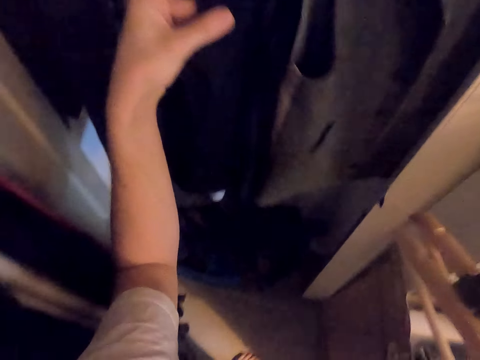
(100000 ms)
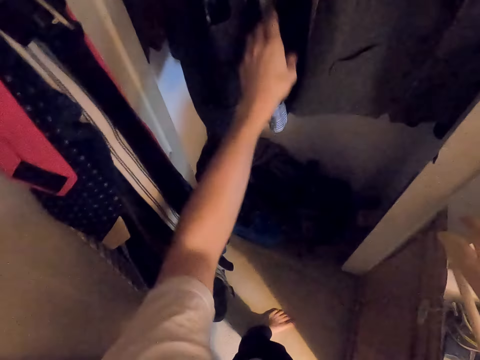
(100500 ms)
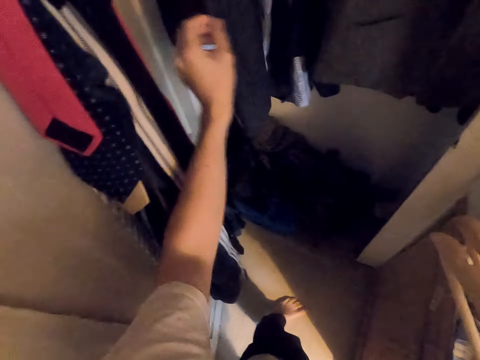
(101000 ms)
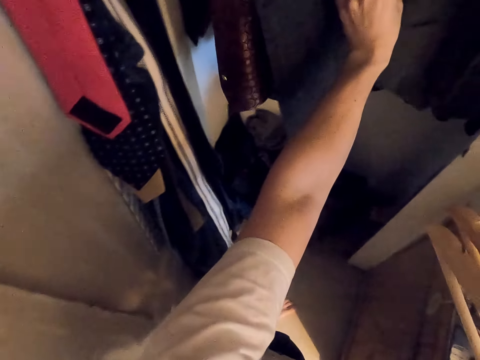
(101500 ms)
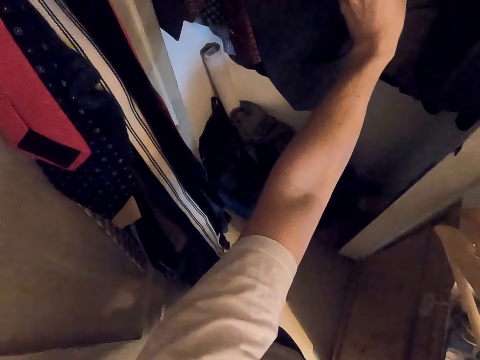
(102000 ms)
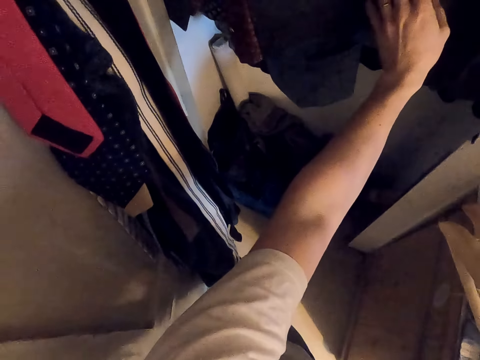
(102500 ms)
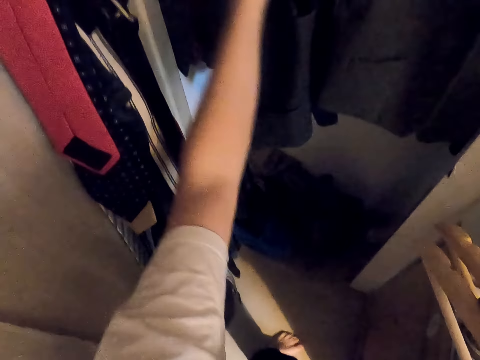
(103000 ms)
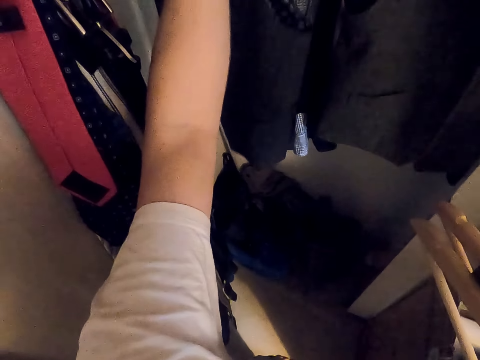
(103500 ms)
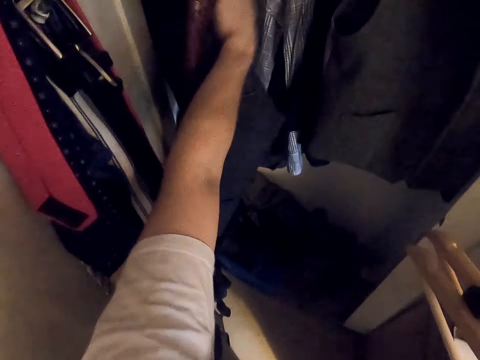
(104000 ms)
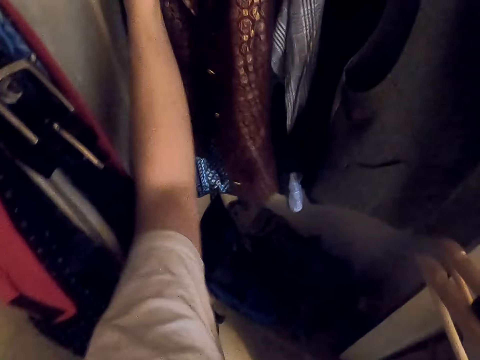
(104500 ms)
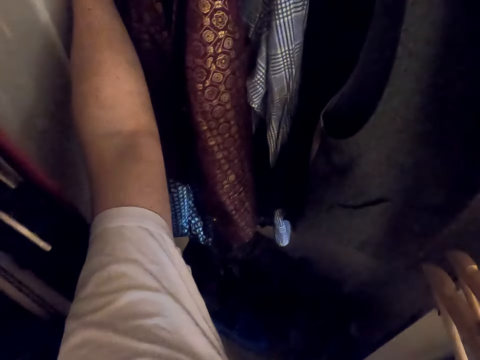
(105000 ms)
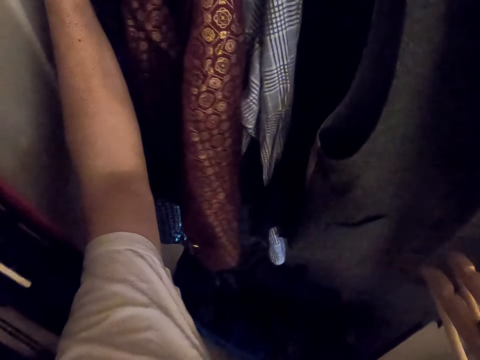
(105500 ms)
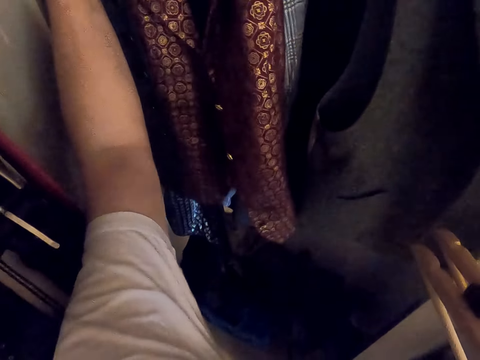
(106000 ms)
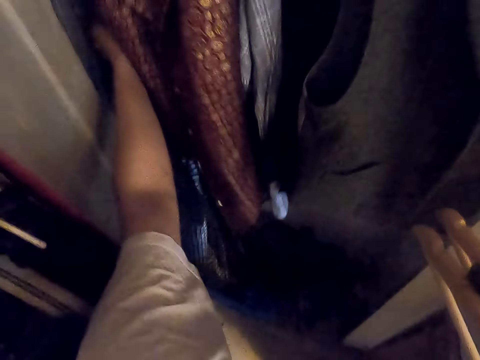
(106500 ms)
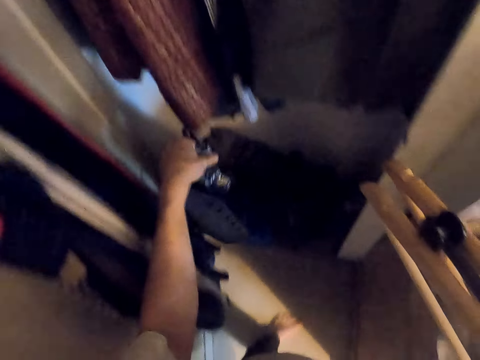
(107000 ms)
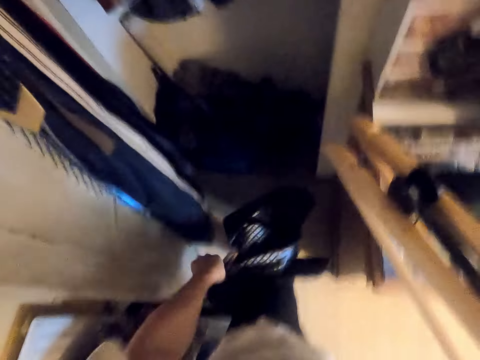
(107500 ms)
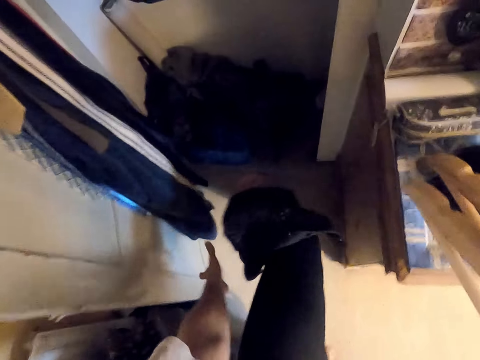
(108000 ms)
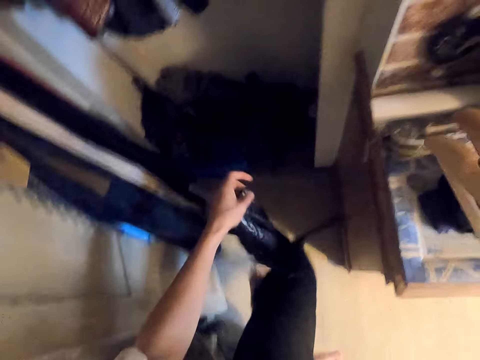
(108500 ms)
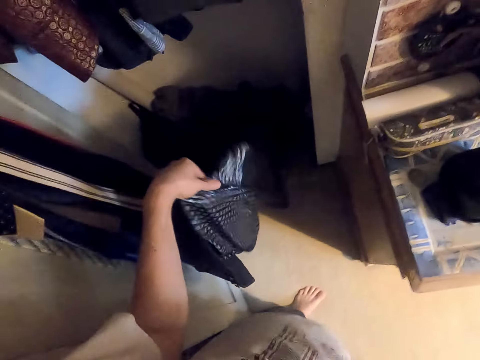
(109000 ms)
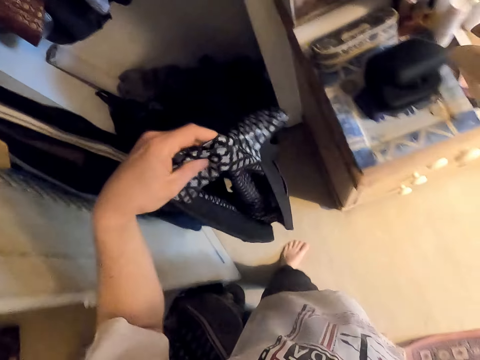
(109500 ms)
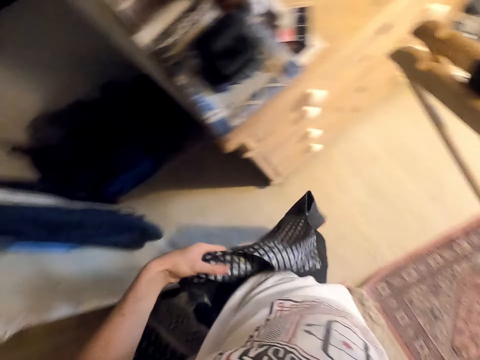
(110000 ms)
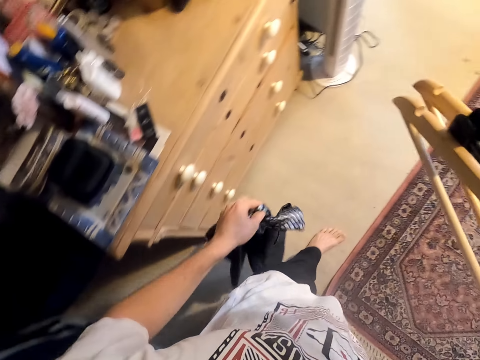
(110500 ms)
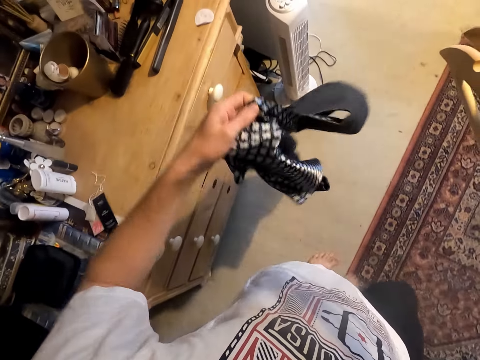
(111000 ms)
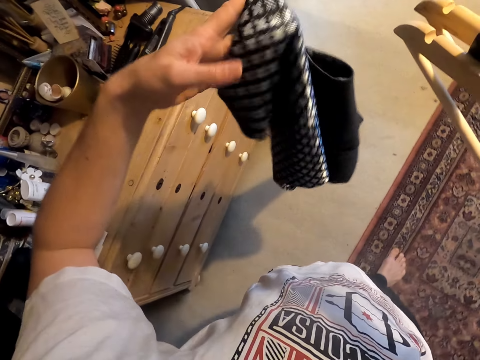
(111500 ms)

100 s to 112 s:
The camera wearer takes a half coat or waistcoat from the wardrobe. They remove clothes from the hanger. They drop the waistcoat. They pick the waistcoat. They straighten the half coat. They move around.

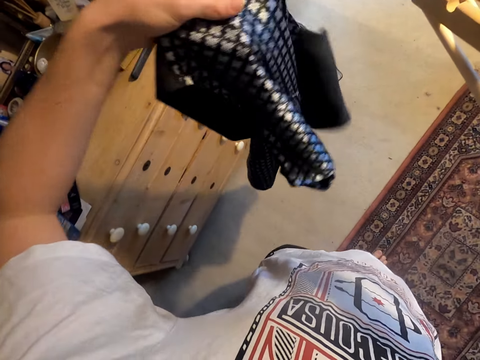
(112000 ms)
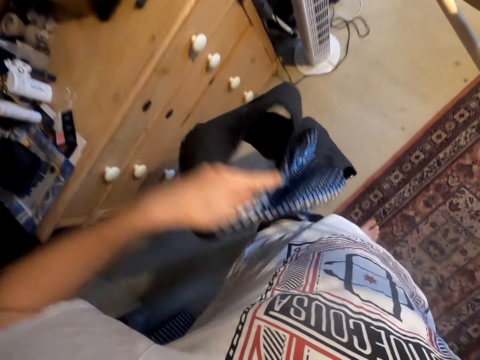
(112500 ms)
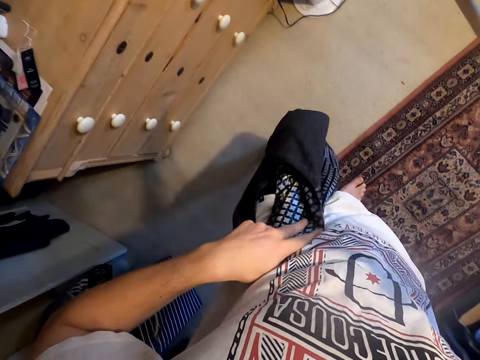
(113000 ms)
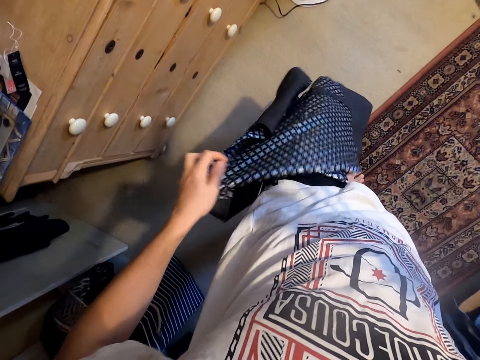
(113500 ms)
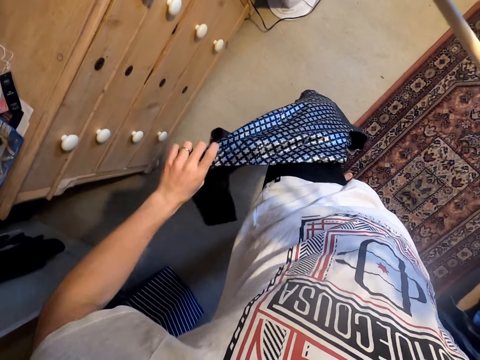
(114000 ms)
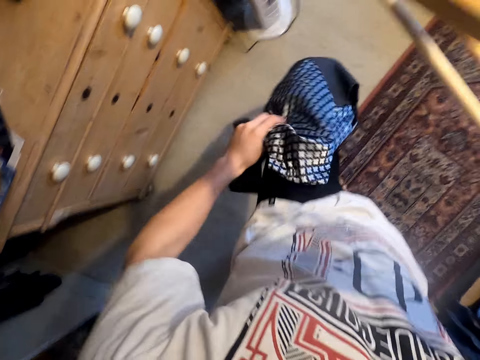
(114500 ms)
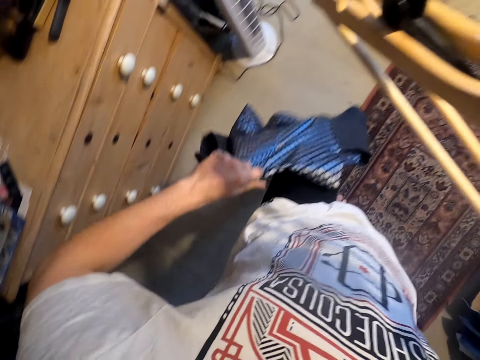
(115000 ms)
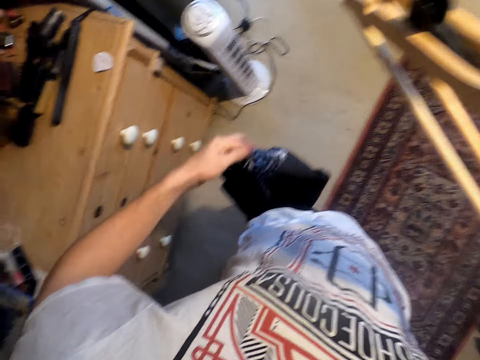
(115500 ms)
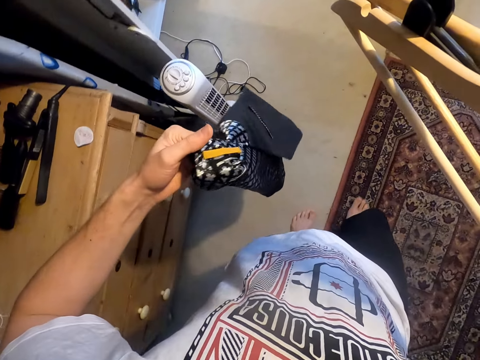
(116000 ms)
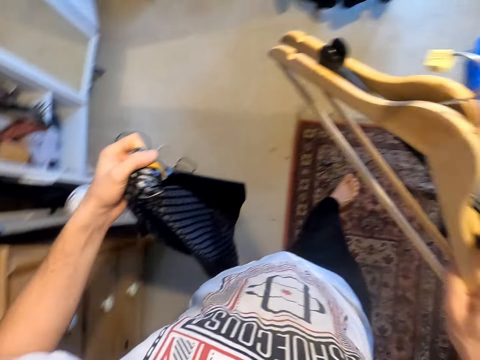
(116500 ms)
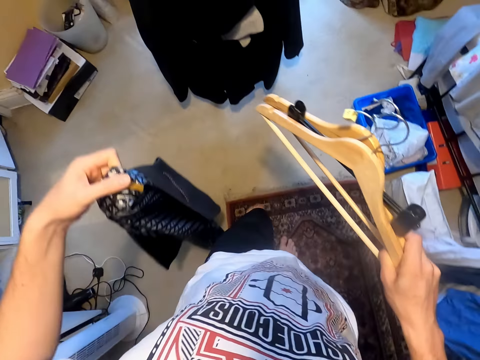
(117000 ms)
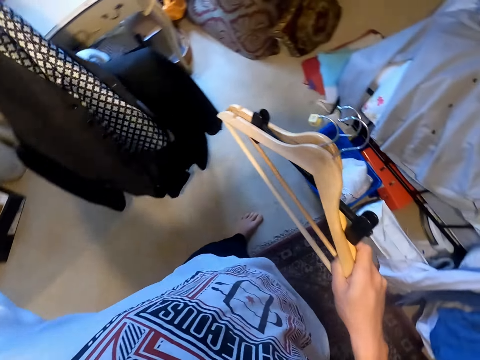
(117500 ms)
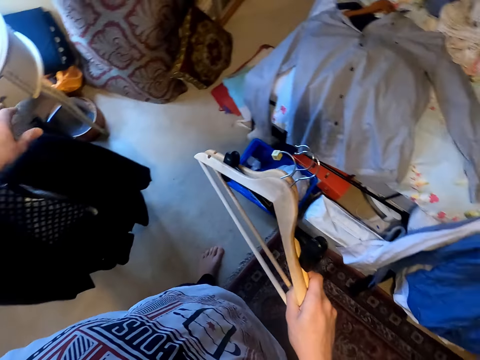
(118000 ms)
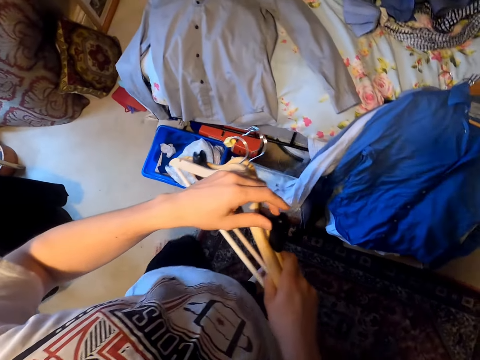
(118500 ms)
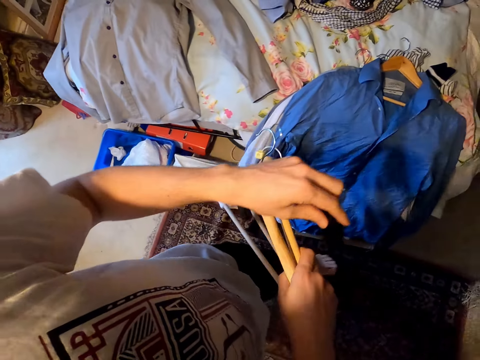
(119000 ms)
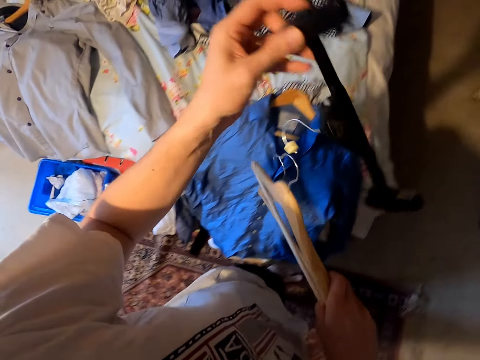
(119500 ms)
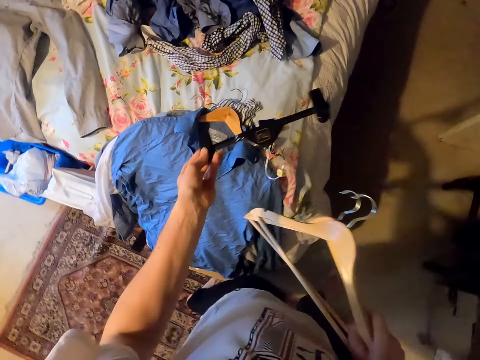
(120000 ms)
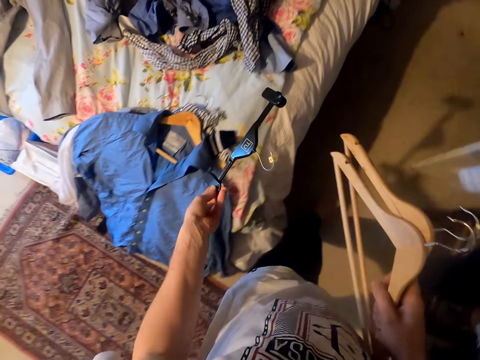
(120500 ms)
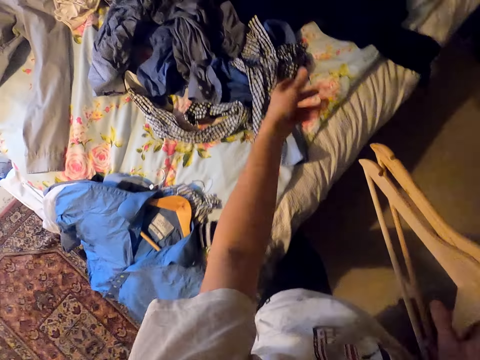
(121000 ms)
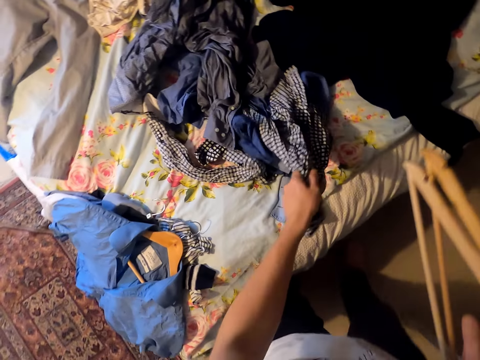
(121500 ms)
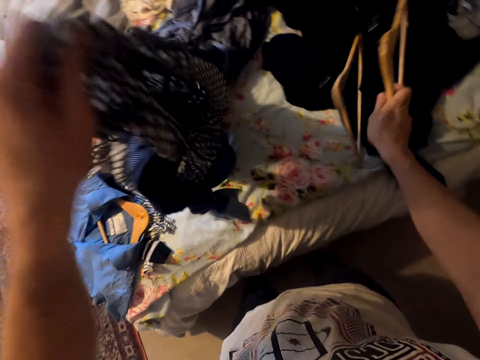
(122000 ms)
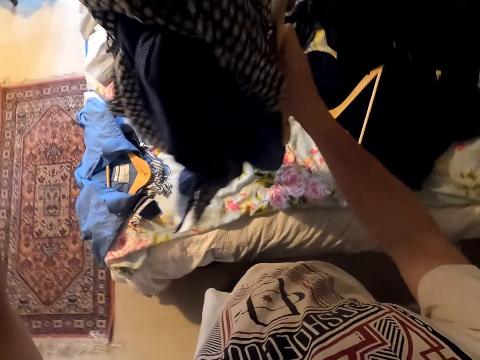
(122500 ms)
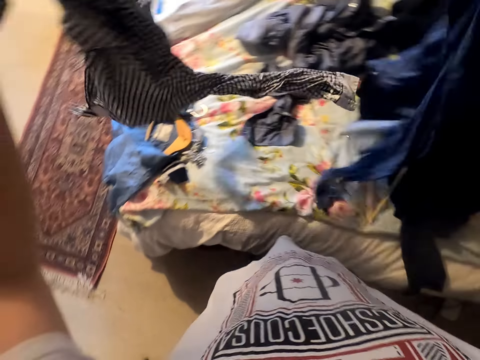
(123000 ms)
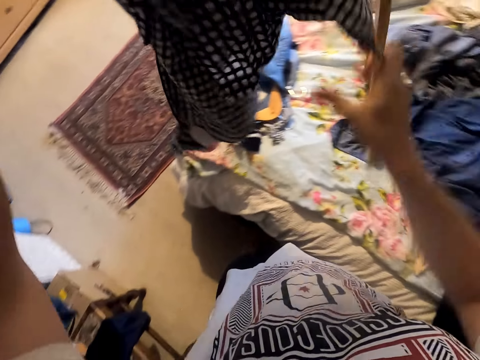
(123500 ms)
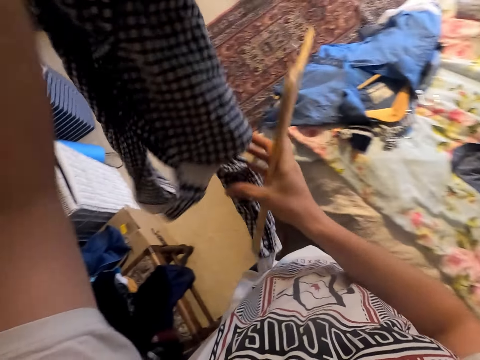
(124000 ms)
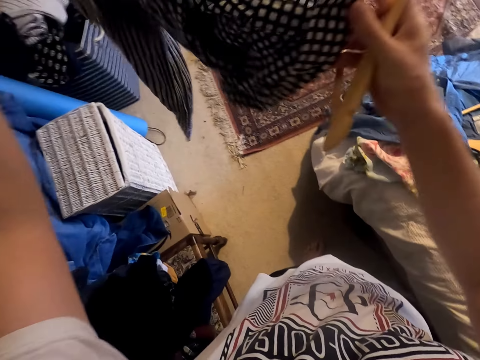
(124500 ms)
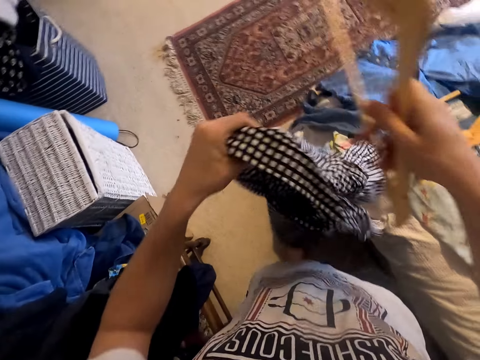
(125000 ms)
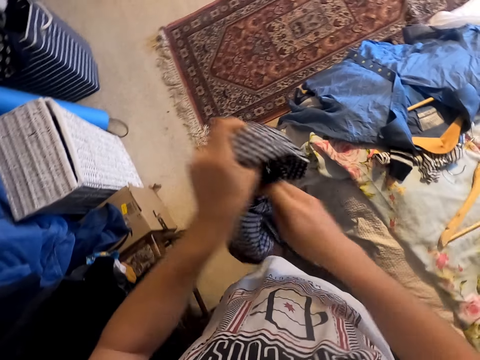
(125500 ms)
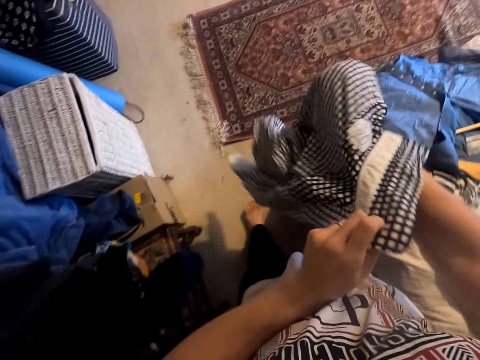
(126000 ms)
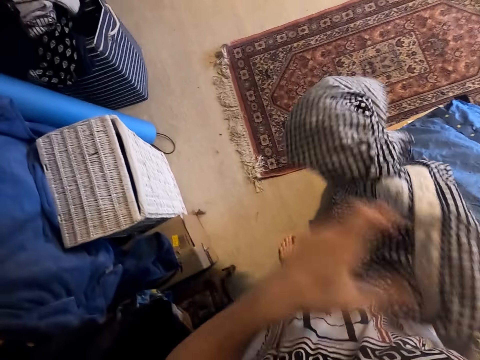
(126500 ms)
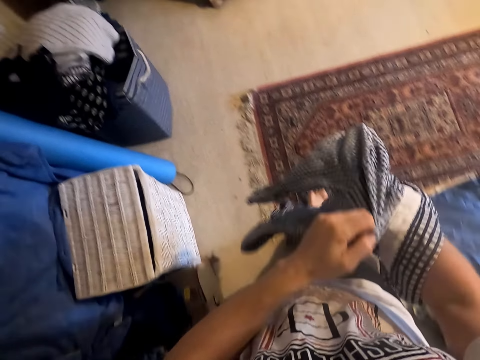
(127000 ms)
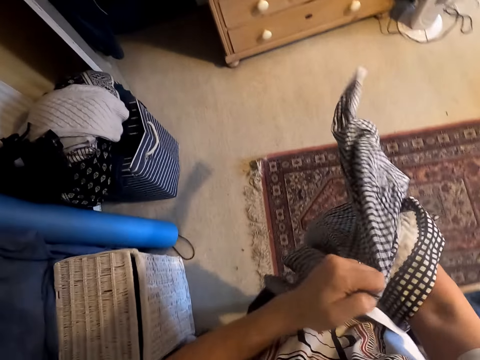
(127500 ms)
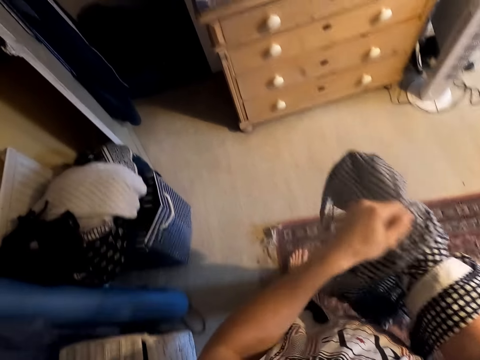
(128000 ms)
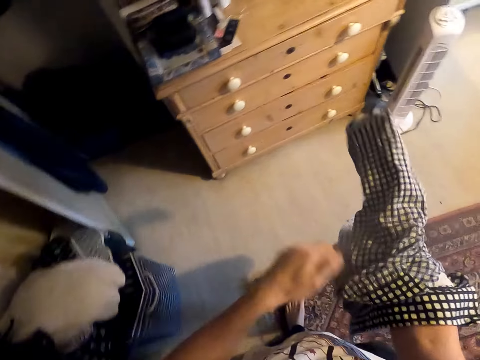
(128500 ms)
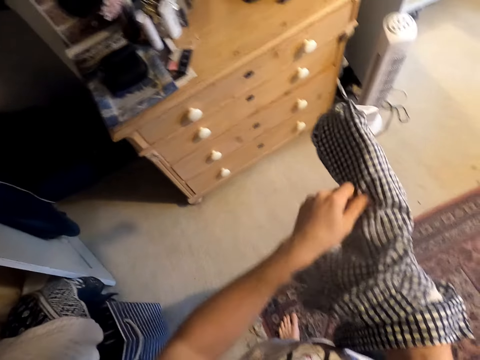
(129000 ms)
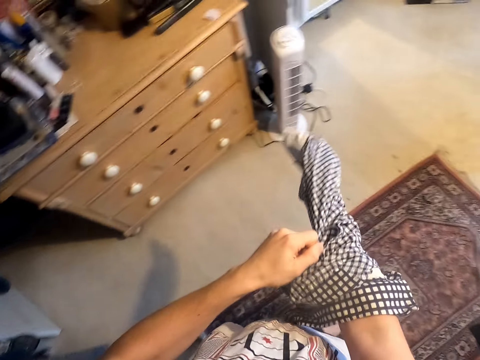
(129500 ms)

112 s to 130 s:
The camera wearer moves the waistcoat to the lap. They hold the waistcoat. They move around. They put the half coat on the chair. They hold a hanger. They pick the hanger. They throw the hanger on the bed. They pick a cloth or shirt from the bed. They drop a hanger. They separate the shirt. They drop the shirt. They straighten the cloth. They hold the shirt. They hold the shirt again. They throw the hanger on the bed. They turn the shirt. They walk on the floor.
